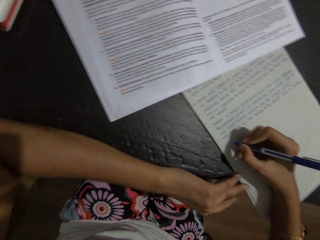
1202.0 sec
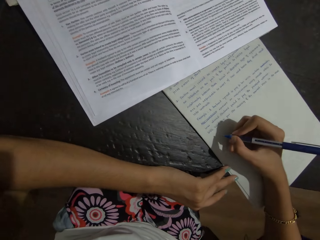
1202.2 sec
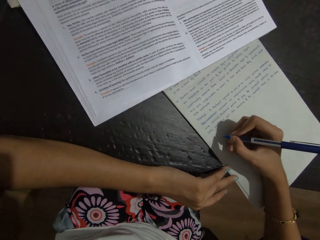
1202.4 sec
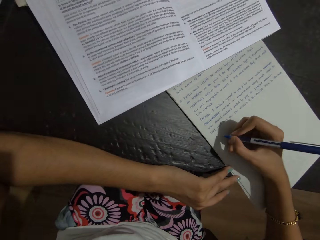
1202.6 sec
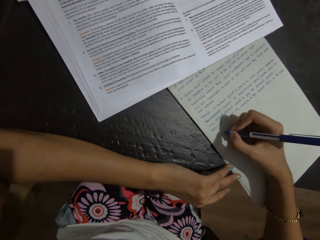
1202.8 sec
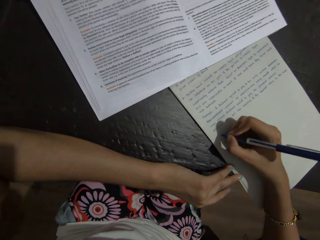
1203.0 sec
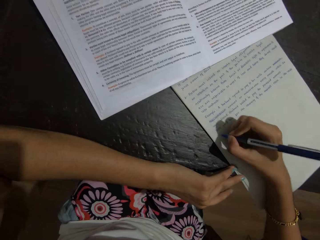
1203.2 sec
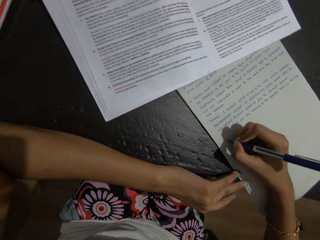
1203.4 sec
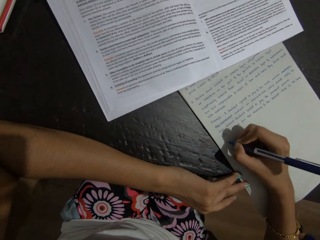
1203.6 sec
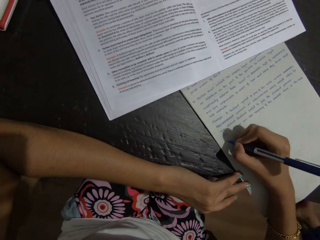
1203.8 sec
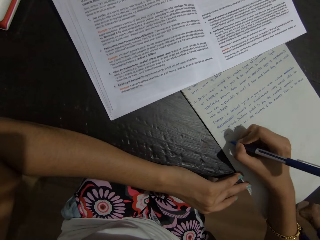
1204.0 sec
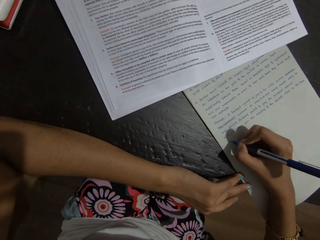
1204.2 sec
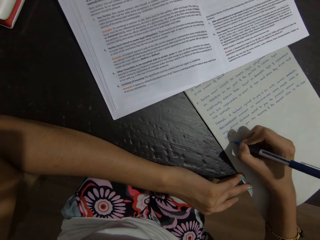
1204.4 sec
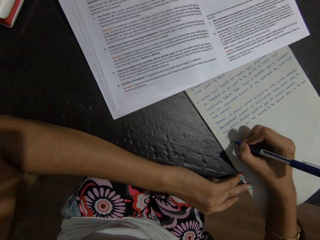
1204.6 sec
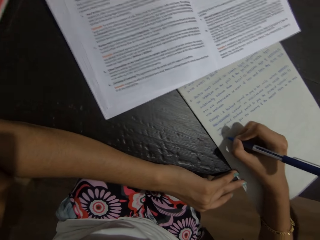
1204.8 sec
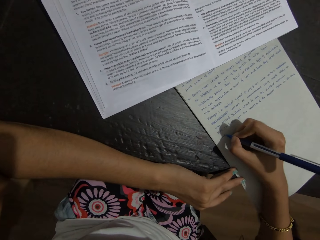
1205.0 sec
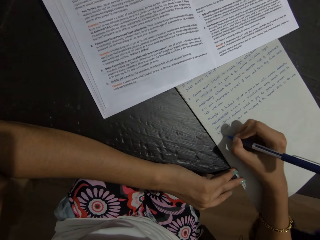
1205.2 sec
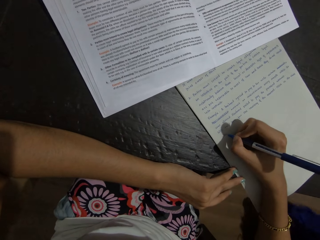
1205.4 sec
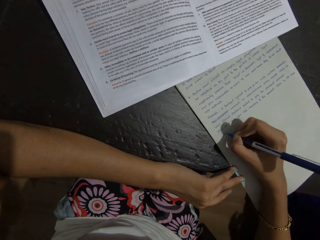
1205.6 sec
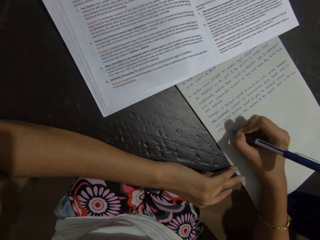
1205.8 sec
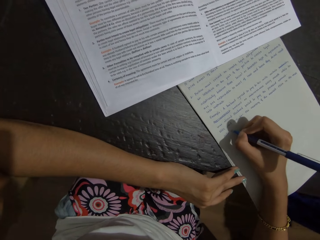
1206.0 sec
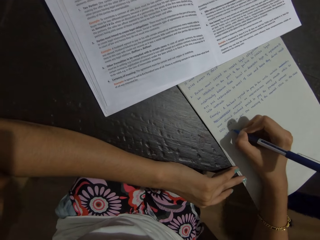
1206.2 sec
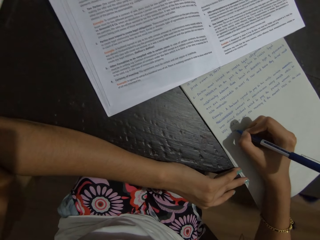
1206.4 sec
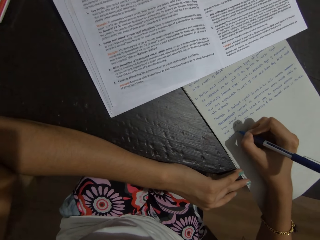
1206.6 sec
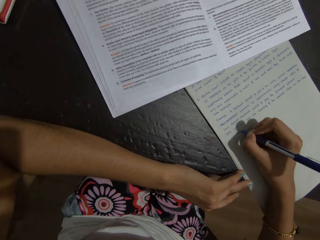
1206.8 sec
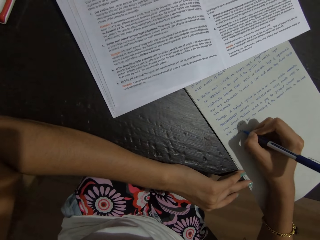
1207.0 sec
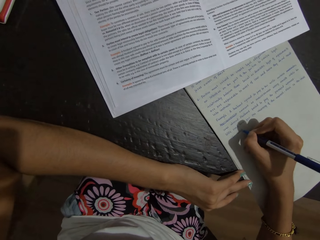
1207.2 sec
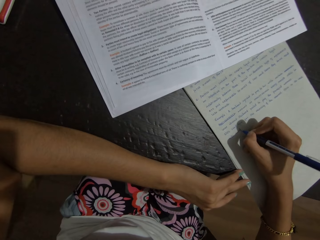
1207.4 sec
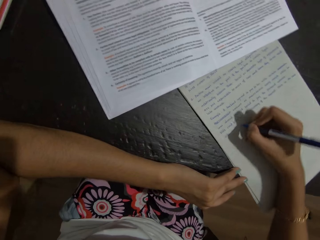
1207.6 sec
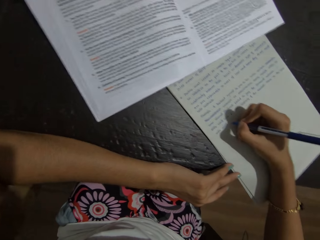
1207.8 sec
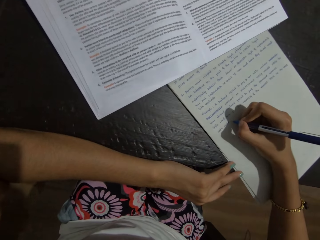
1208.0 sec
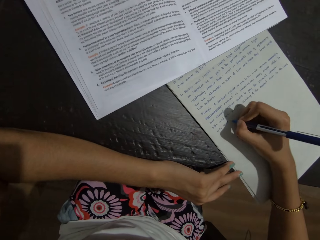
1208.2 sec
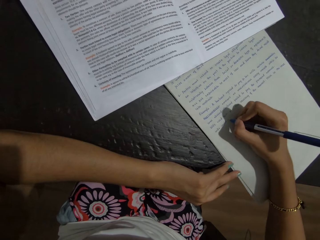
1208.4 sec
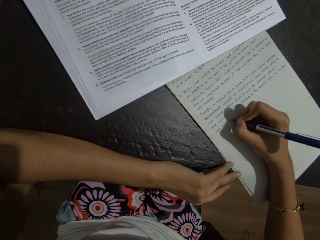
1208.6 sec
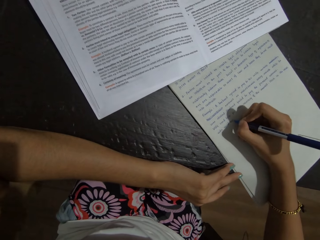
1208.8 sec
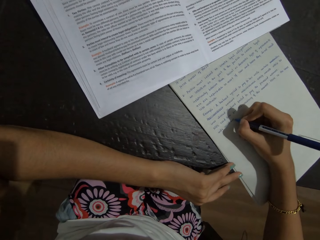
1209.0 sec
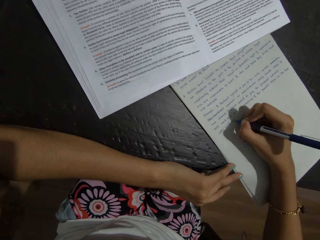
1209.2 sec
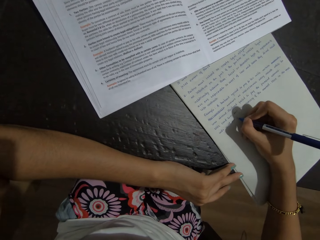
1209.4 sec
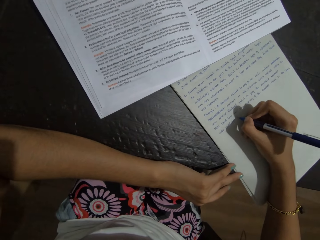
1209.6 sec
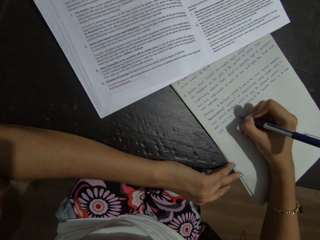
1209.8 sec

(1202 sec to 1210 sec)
The camera wearer writes on the paper.

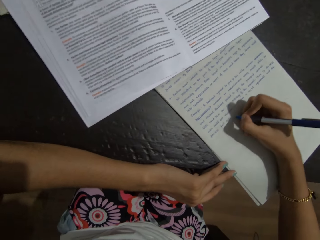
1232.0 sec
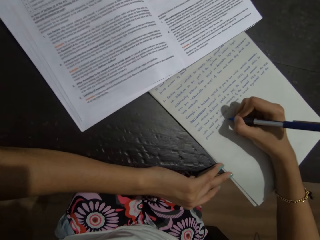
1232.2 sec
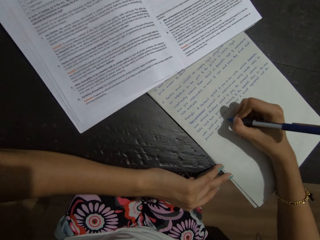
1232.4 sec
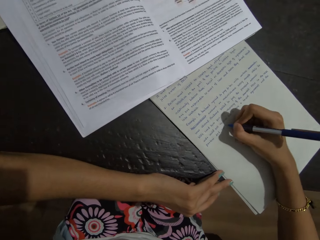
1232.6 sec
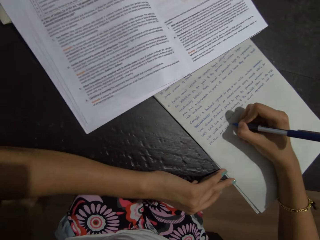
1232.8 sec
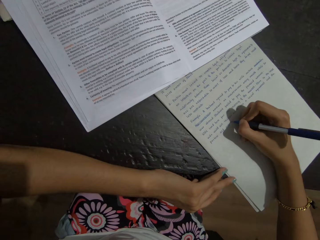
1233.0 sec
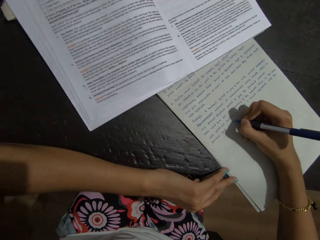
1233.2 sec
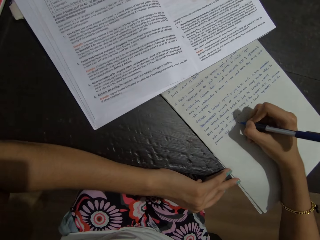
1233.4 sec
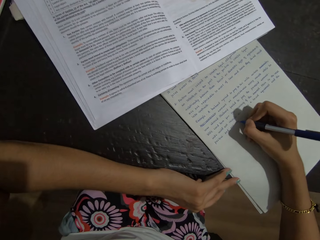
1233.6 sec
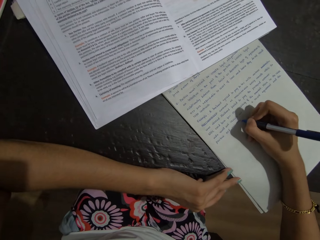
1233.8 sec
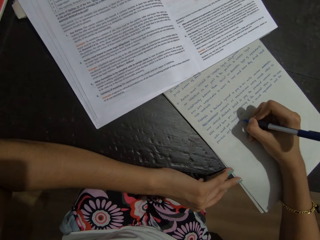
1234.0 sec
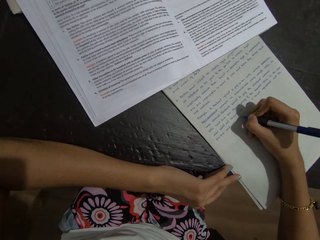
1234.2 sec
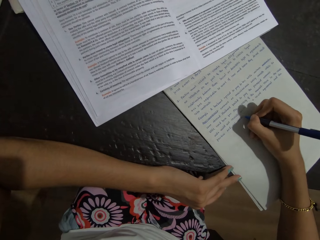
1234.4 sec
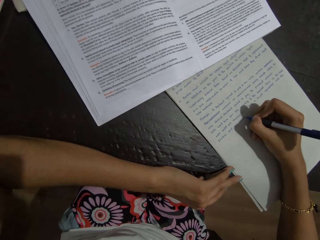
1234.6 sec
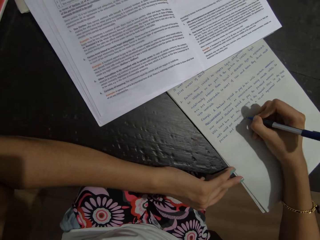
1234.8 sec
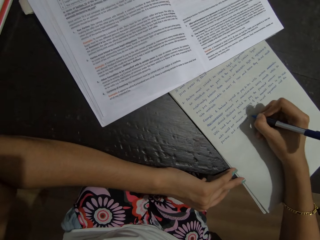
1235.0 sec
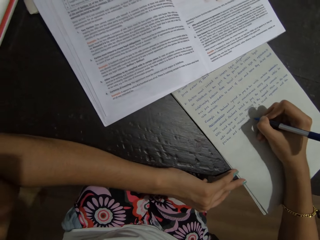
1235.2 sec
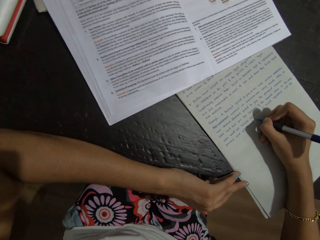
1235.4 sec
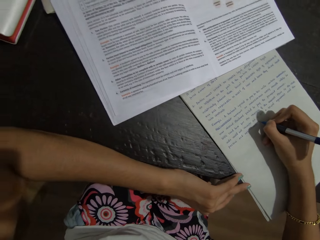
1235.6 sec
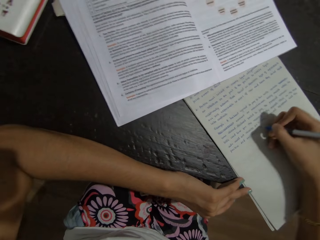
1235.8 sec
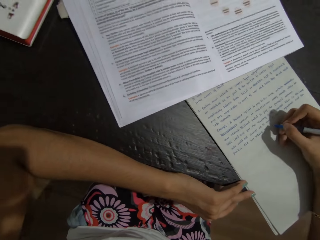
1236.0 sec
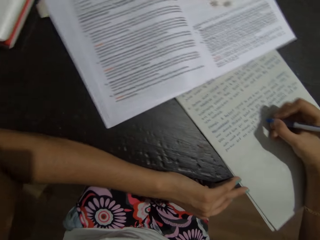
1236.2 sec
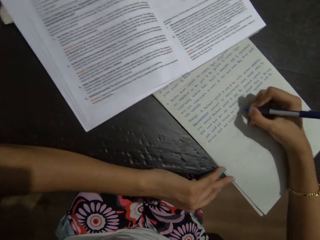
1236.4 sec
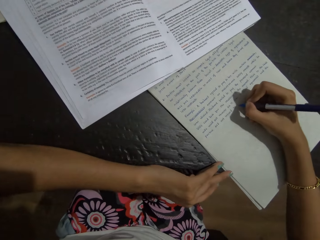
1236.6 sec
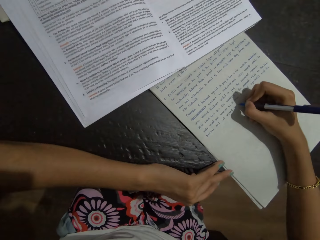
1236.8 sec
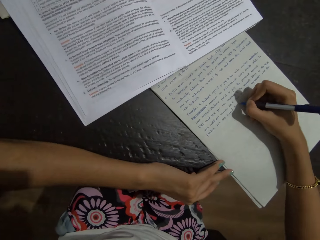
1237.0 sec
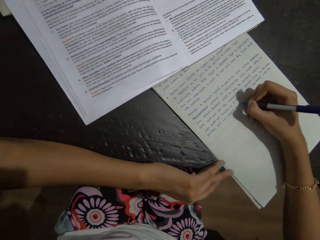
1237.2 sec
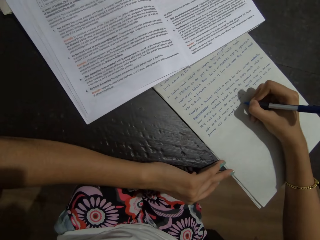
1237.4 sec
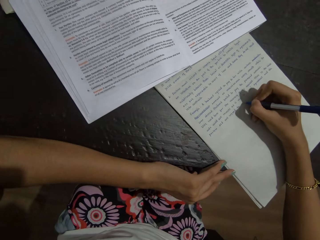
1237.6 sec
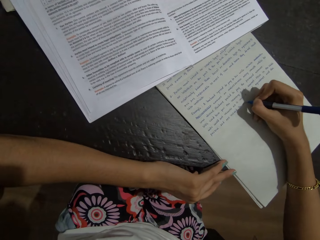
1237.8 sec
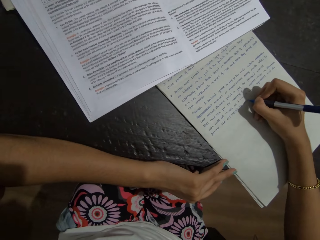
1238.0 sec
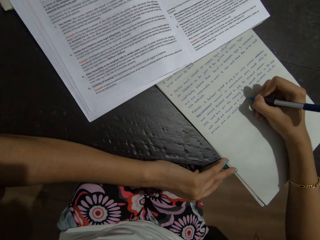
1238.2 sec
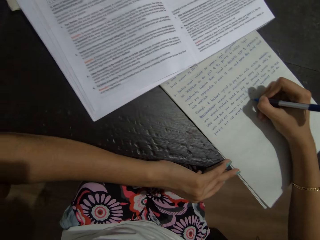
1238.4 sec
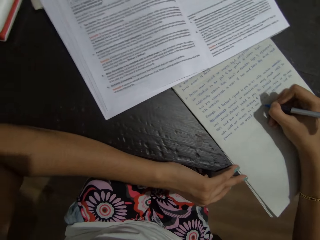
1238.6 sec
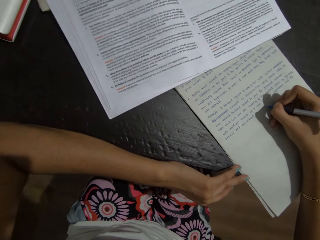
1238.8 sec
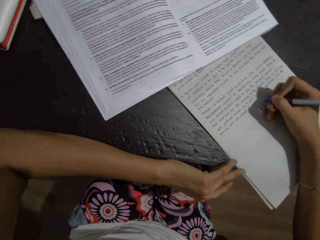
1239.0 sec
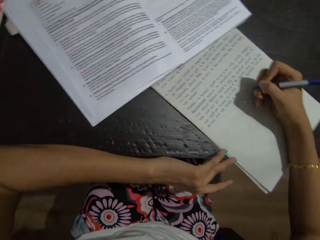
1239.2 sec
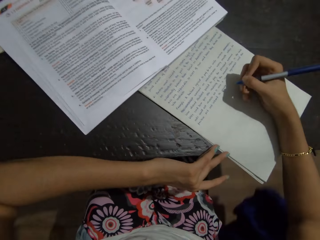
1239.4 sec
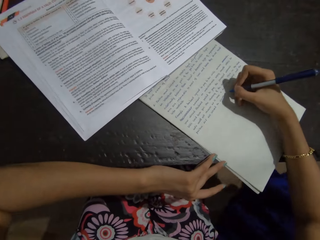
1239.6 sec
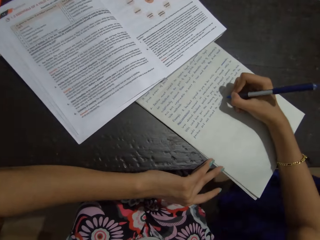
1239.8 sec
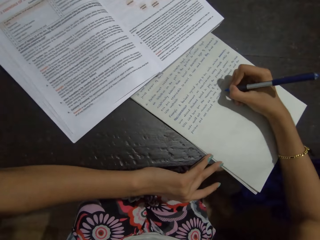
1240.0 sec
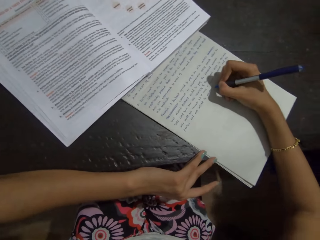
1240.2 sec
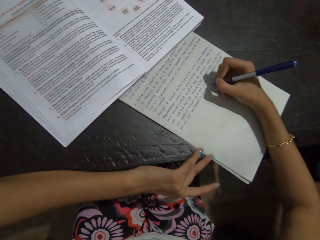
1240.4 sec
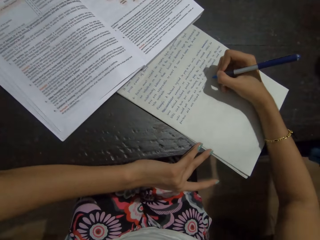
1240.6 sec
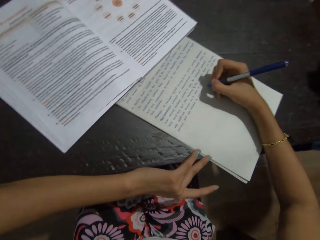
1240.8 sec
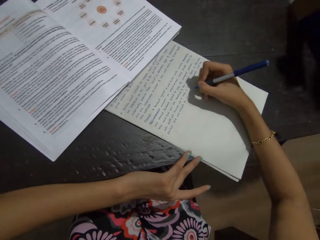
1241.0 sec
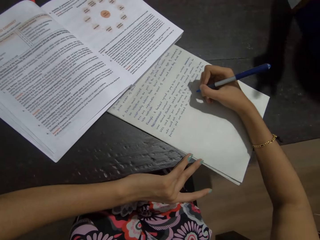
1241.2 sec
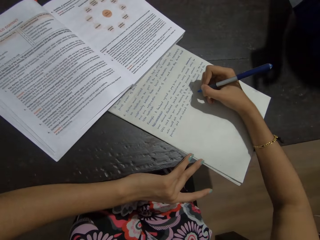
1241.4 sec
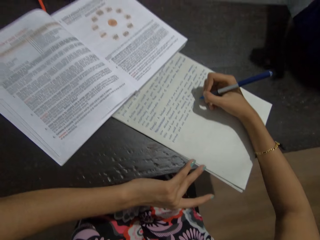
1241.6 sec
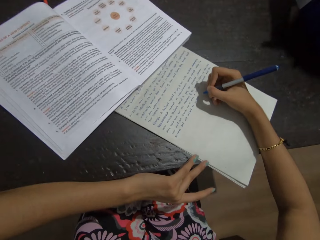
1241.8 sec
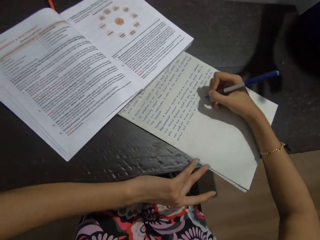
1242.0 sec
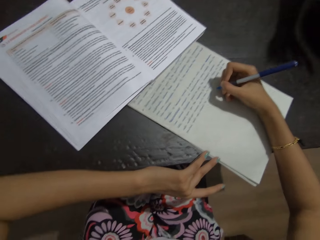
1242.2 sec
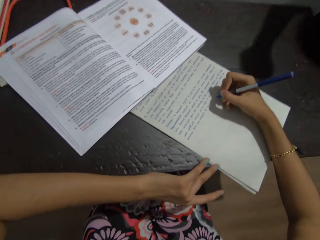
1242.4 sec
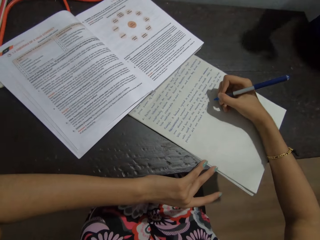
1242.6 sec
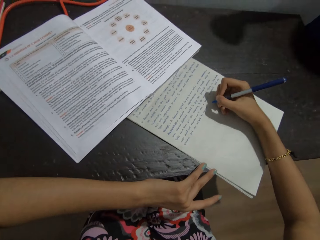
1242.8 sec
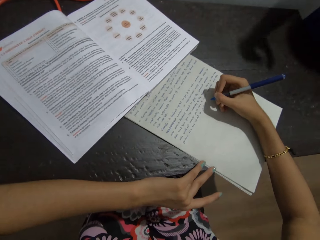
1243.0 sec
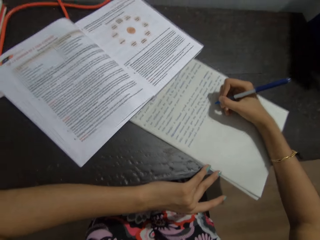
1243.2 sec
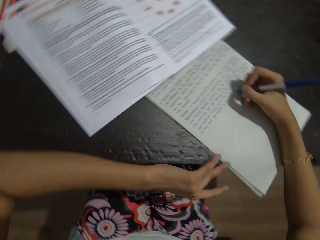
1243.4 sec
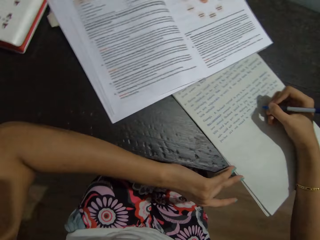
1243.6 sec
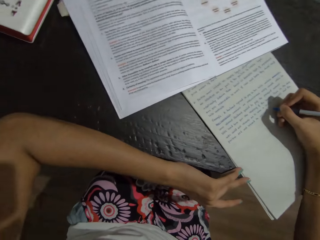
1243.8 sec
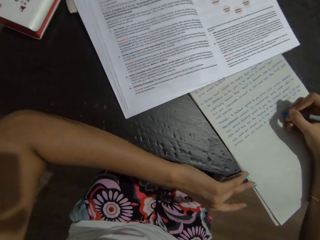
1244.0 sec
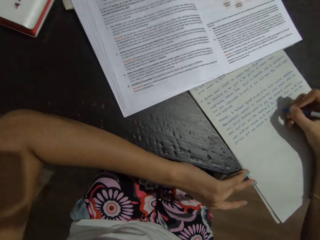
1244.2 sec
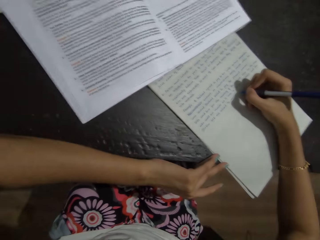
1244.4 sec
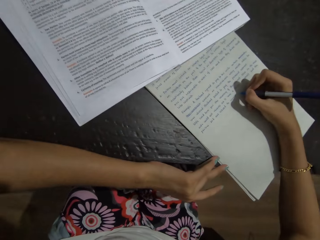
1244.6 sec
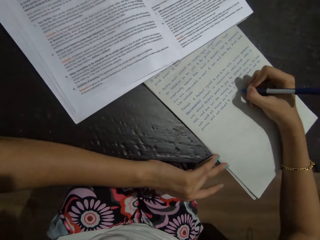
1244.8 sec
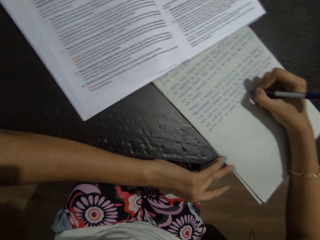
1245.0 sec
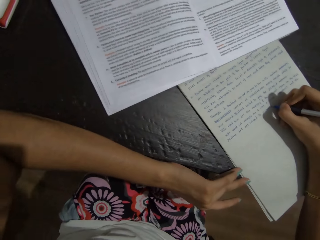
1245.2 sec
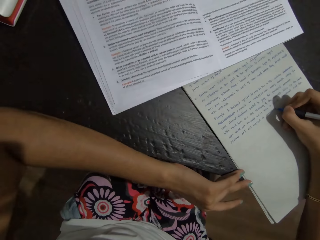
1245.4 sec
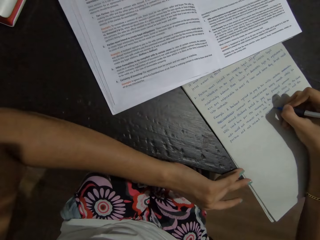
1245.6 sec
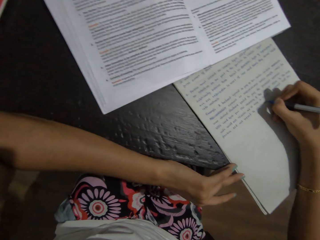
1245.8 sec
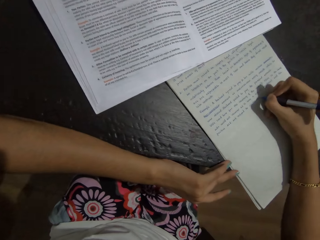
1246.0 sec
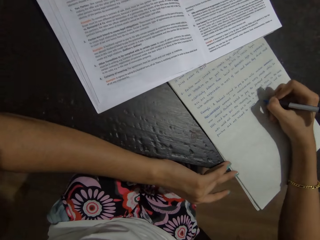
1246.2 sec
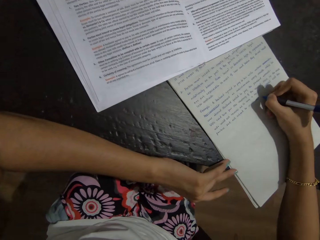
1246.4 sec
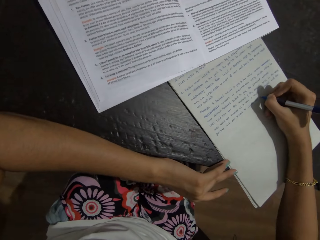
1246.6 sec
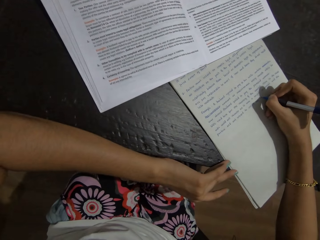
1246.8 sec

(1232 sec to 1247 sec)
The camera wearer talks with a person in the background. They write down the paper with a pen.
